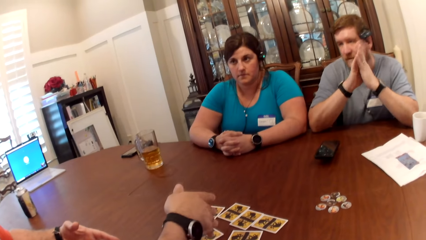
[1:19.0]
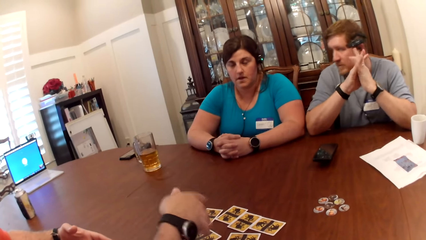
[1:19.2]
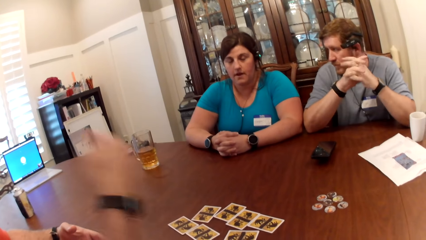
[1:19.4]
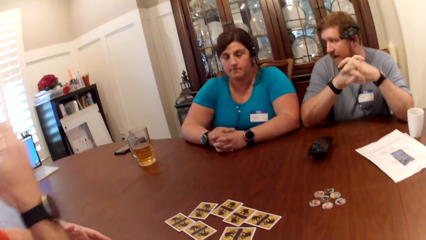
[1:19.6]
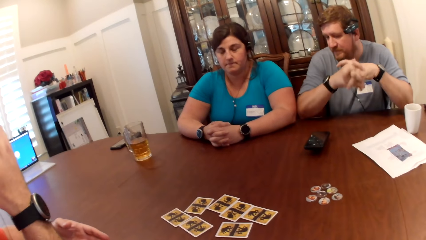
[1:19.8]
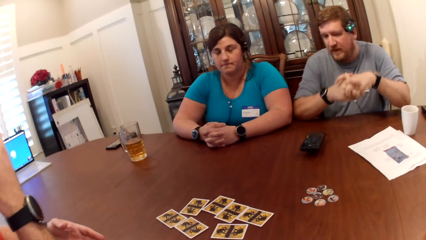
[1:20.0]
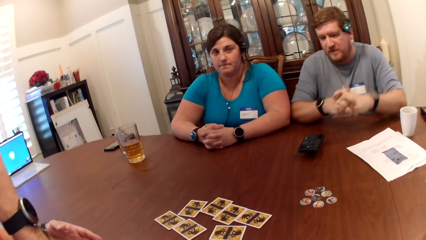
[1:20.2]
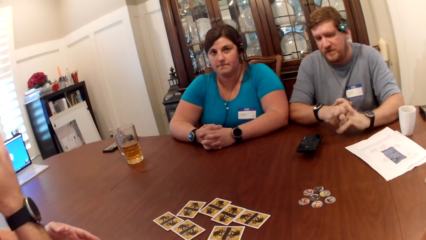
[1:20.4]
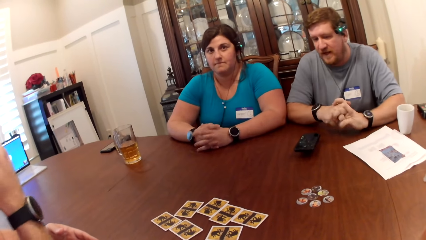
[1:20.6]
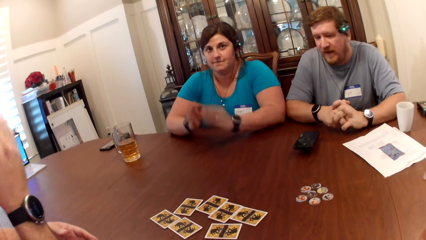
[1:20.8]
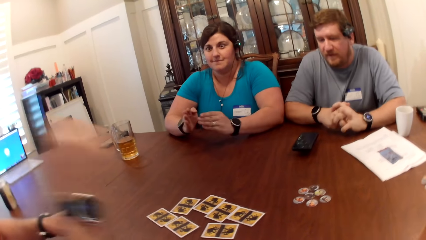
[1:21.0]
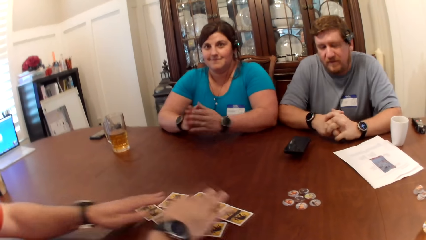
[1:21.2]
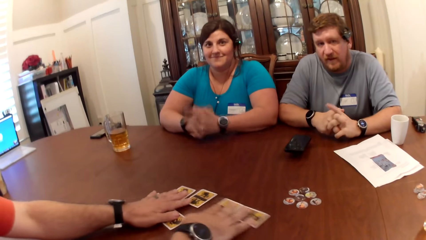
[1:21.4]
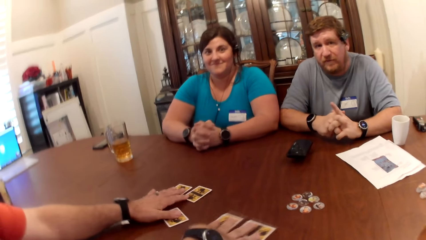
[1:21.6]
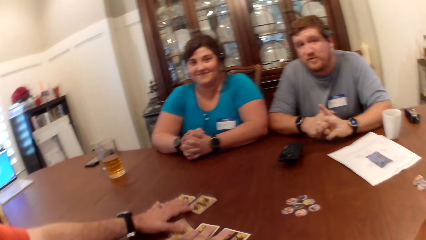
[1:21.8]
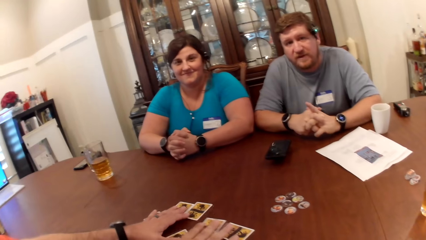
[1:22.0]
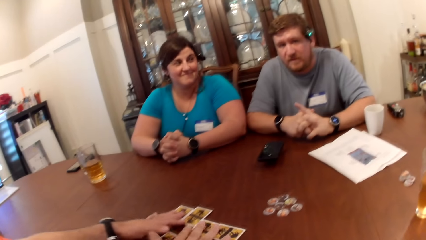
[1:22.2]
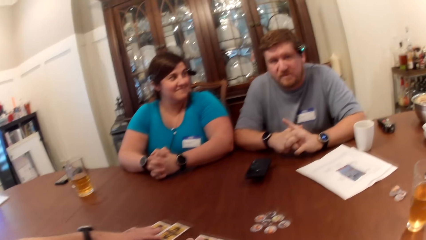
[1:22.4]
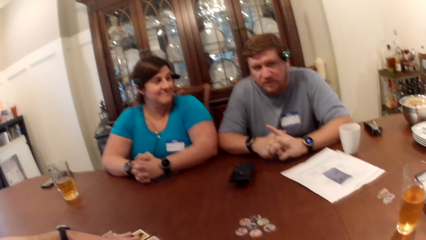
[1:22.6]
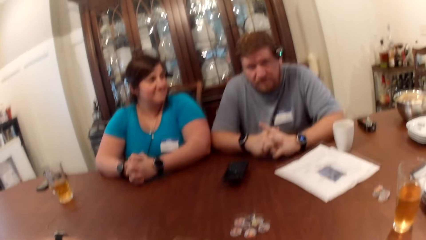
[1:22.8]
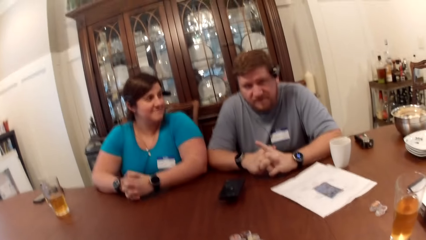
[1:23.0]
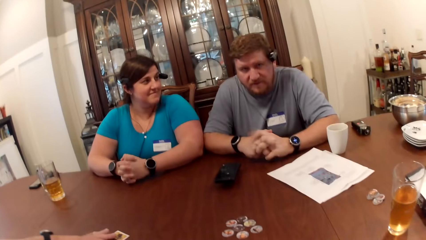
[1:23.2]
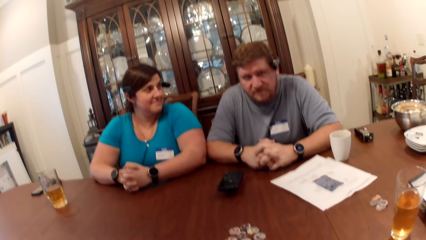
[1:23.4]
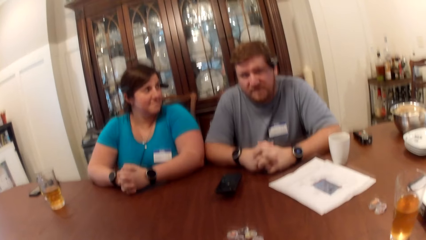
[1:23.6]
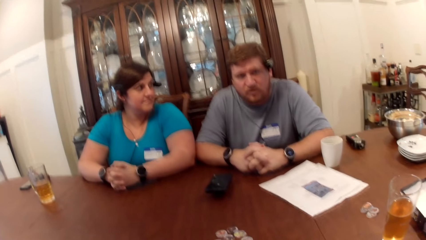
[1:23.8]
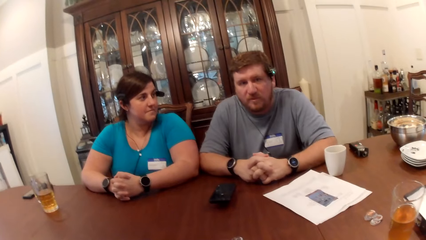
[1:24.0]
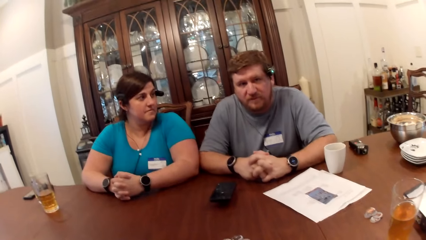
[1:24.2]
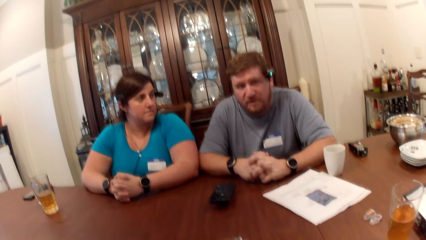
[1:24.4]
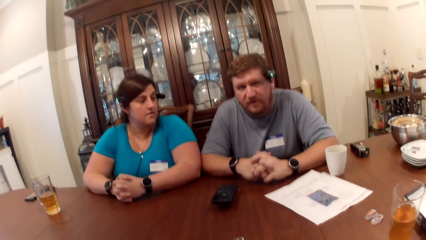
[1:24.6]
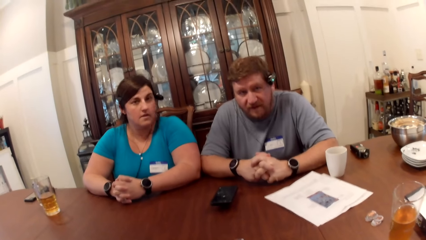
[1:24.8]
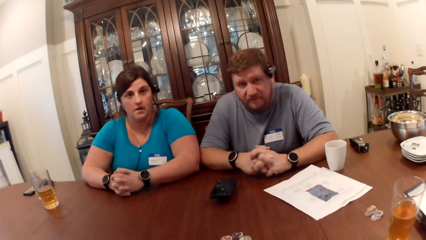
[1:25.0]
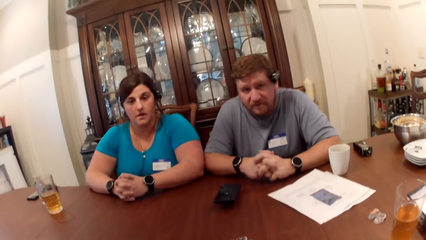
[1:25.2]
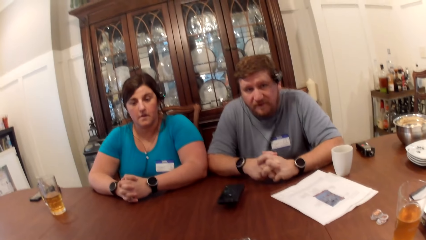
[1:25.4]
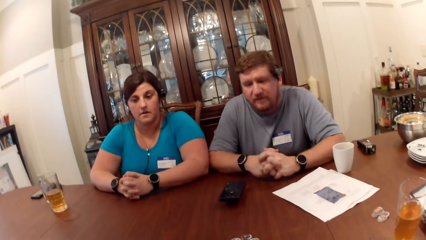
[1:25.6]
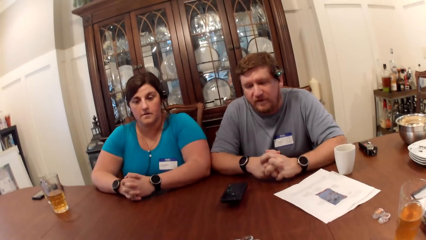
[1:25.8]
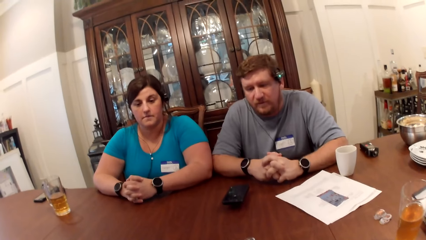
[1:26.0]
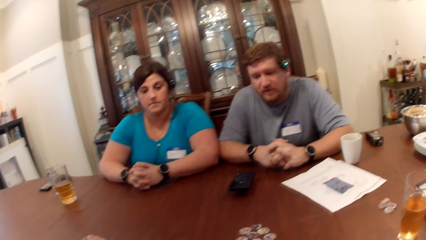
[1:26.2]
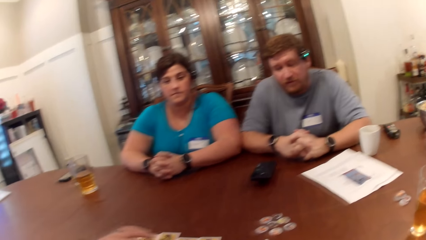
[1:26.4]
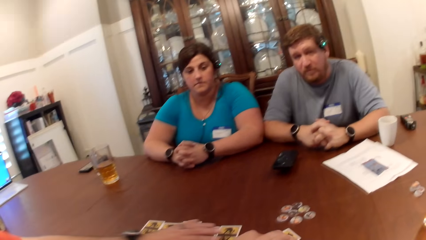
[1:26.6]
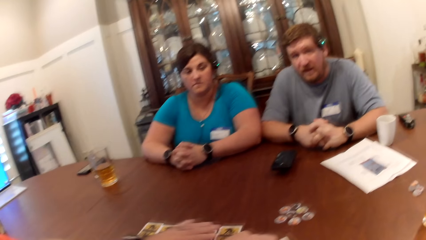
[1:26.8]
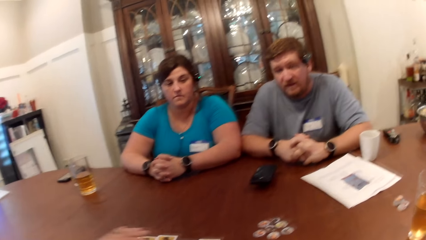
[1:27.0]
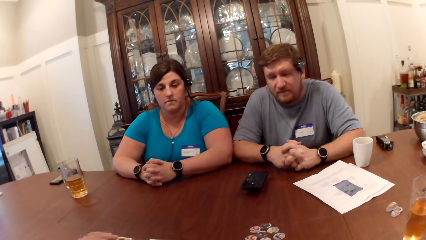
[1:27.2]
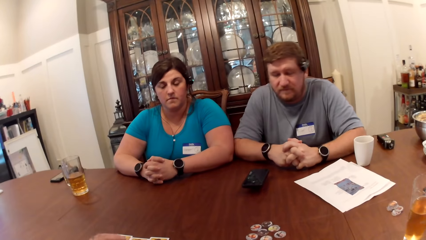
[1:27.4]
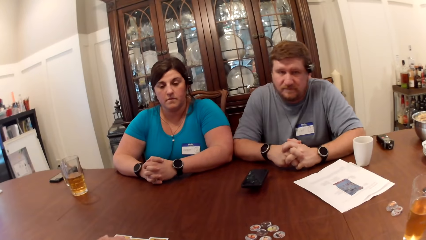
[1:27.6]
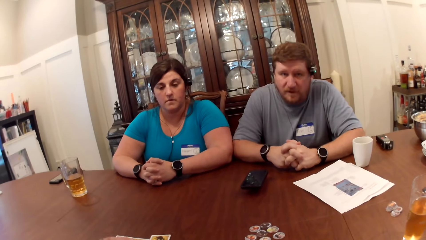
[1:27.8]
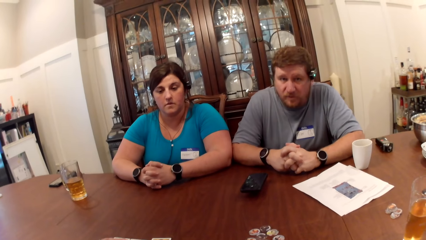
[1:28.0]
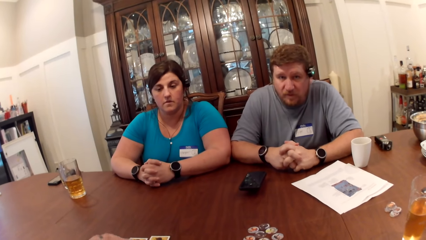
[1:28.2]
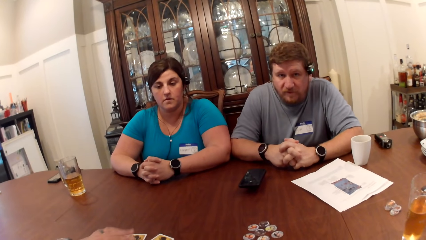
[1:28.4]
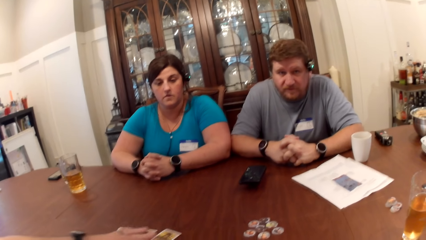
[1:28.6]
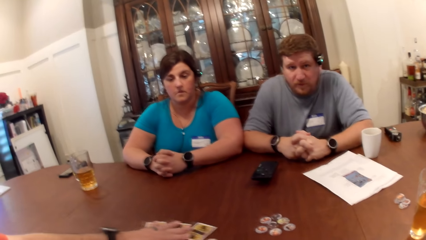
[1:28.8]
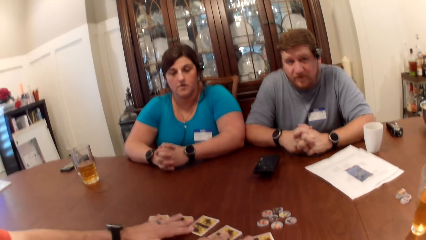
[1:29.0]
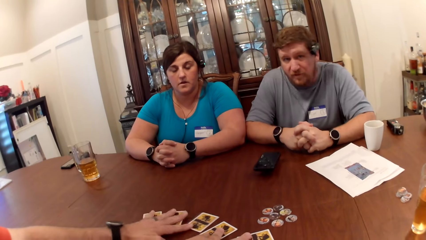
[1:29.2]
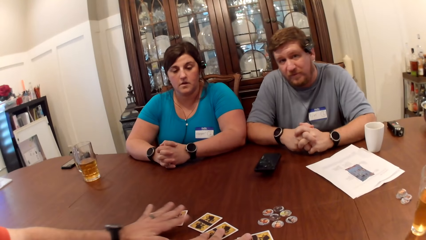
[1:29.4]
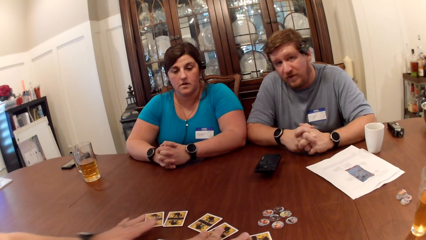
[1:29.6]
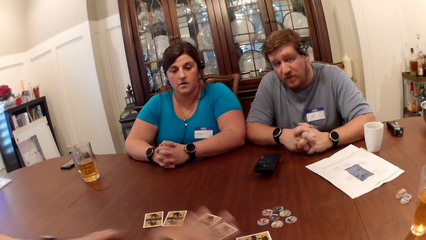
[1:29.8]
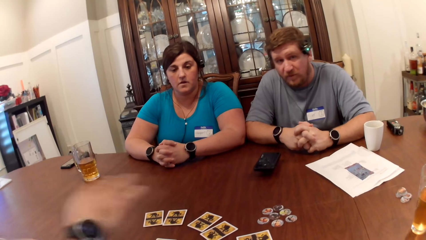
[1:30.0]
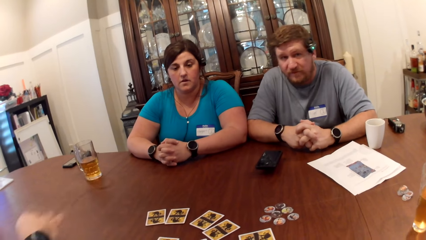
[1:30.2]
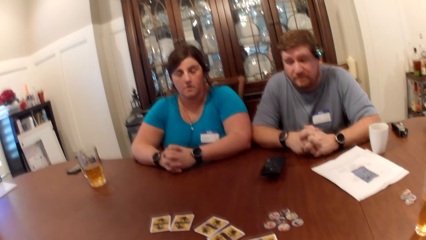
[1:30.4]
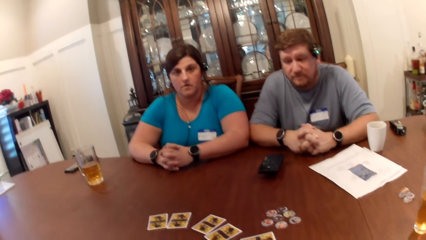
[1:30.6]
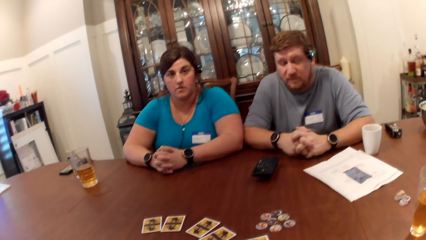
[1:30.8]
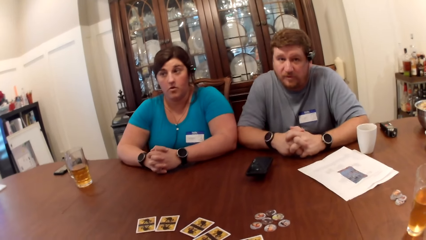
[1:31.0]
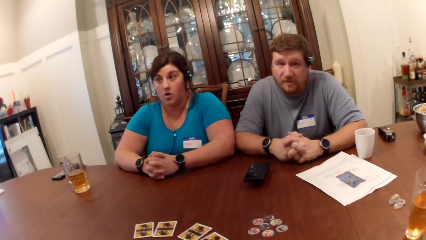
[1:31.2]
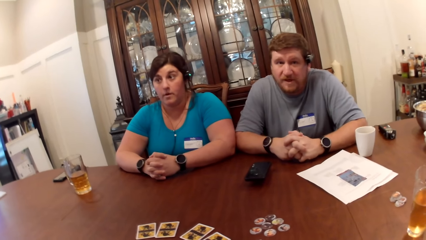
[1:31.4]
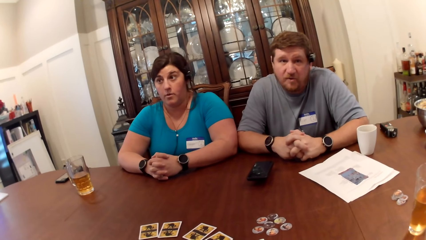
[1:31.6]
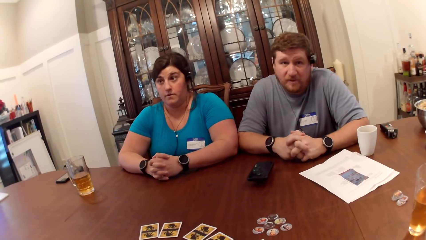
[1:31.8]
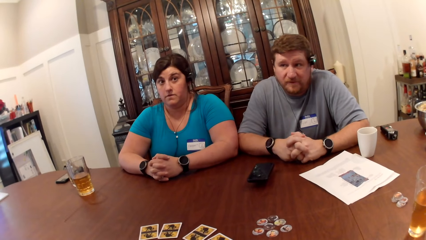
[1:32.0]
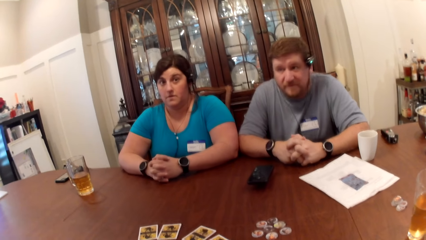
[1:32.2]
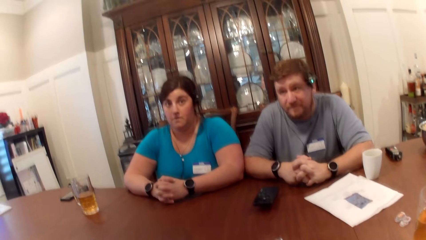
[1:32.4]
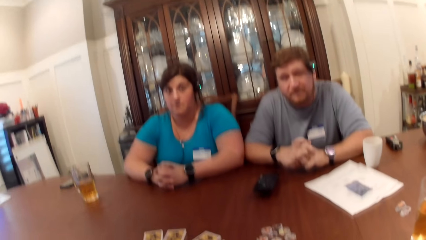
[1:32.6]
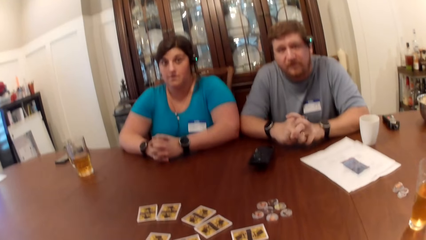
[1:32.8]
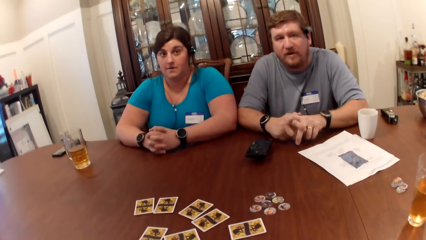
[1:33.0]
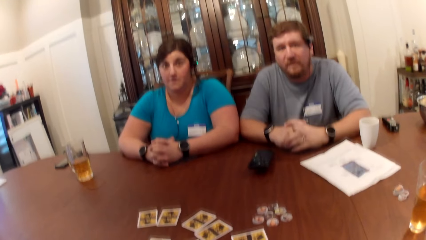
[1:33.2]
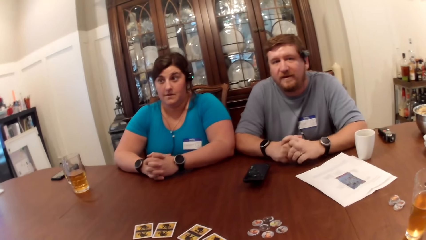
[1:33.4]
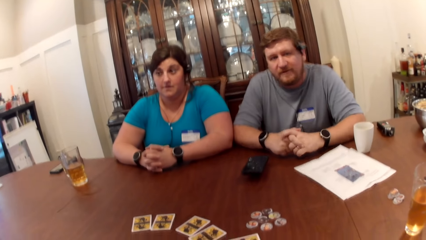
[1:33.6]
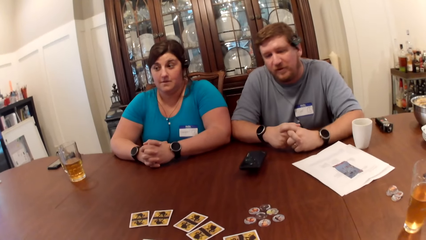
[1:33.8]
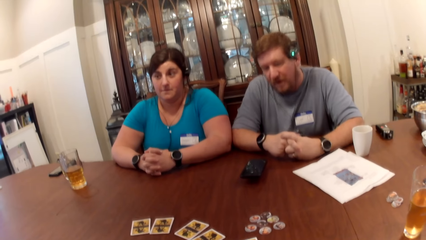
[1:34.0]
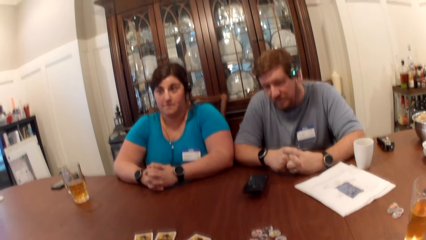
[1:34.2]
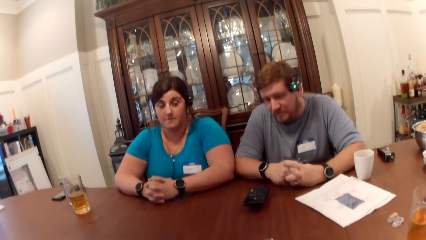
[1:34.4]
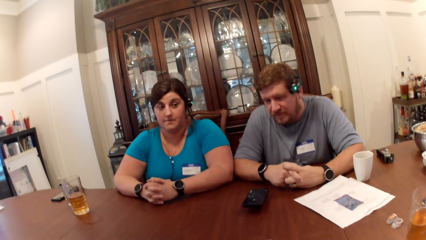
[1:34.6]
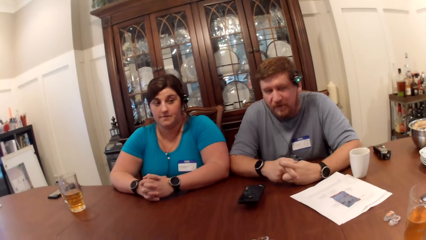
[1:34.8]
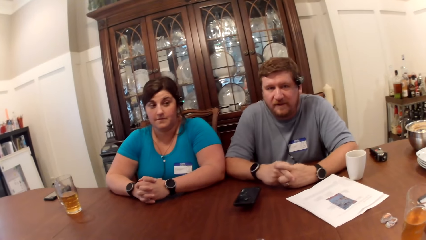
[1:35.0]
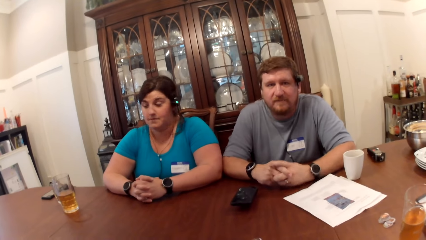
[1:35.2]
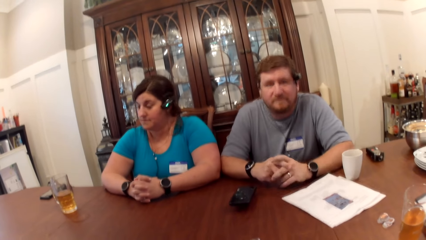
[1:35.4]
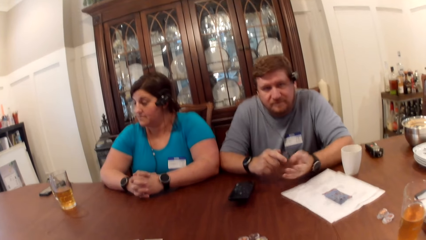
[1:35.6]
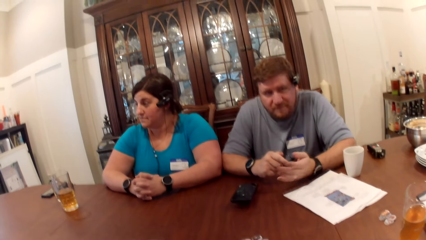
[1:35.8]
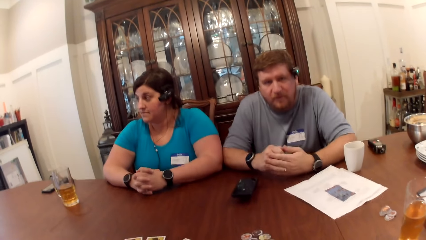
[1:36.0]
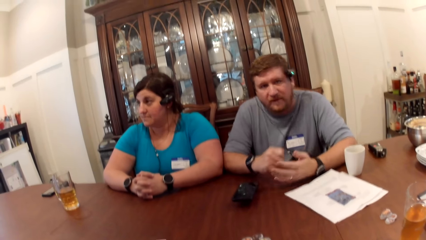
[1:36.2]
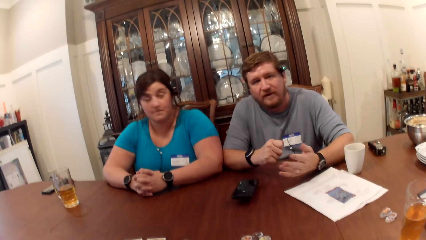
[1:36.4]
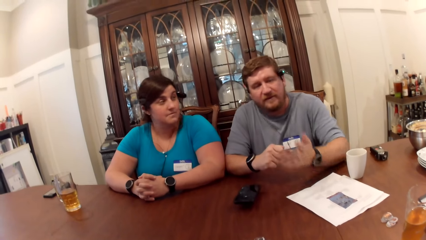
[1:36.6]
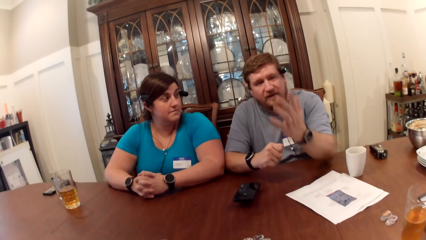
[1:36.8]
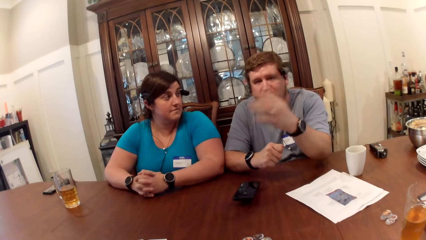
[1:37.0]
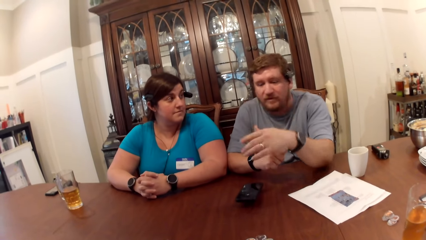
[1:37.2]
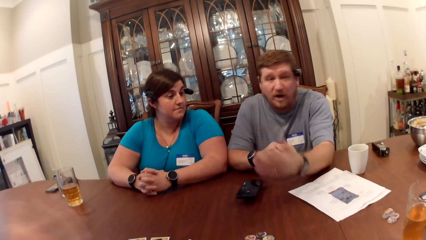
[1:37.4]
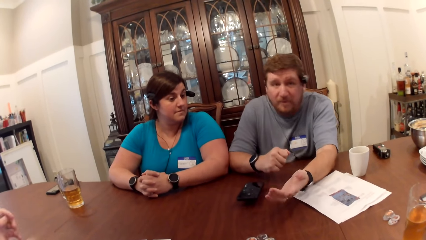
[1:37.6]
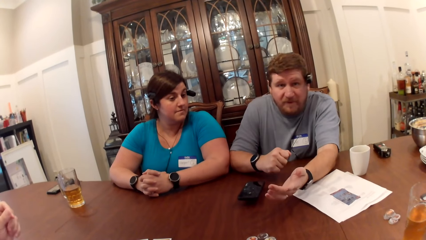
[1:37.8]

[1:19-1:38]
A man converses with the woman, another man and the camera wearer. The other man rearranges the set of cards on the table with both hands. He arranges the cards. The other man, the first man, the woman and the camera wearer dialogue.
